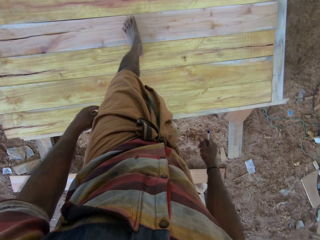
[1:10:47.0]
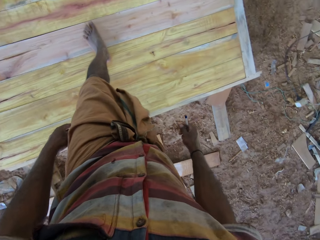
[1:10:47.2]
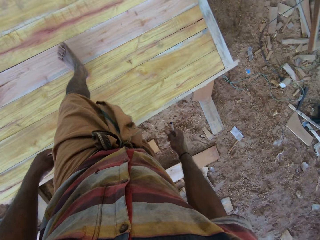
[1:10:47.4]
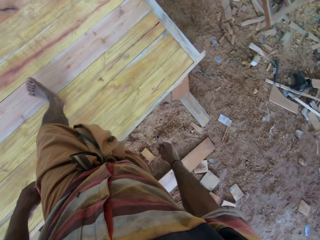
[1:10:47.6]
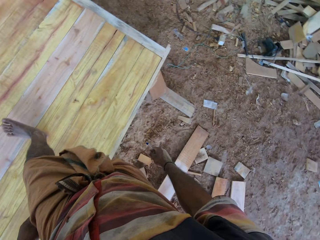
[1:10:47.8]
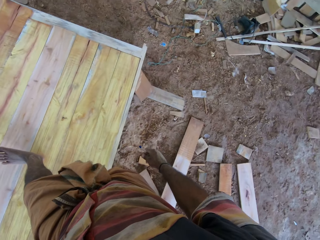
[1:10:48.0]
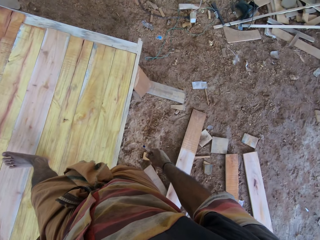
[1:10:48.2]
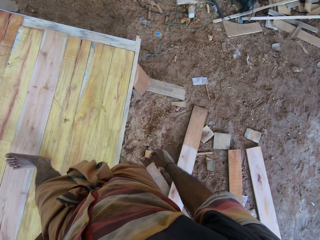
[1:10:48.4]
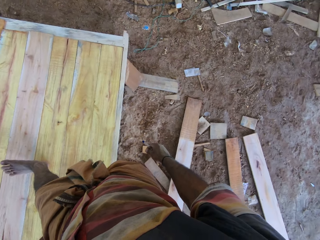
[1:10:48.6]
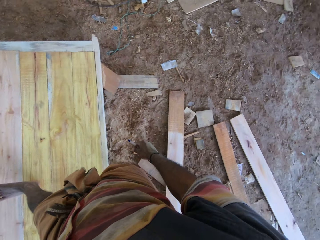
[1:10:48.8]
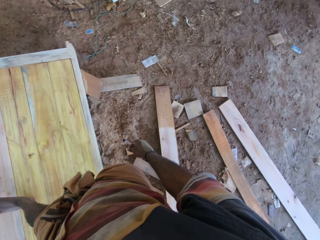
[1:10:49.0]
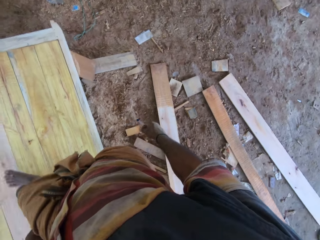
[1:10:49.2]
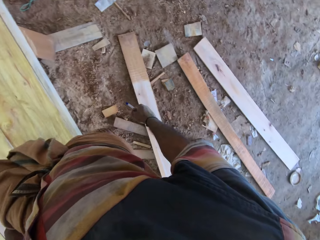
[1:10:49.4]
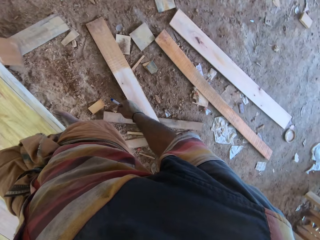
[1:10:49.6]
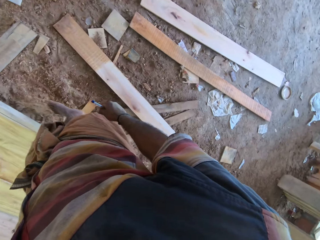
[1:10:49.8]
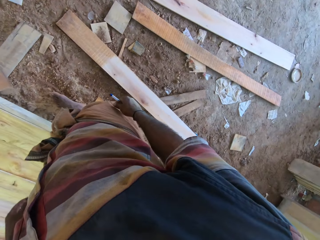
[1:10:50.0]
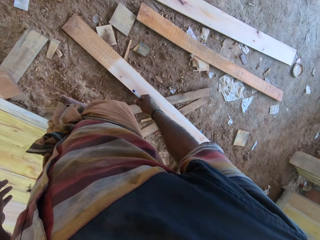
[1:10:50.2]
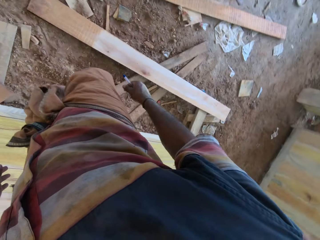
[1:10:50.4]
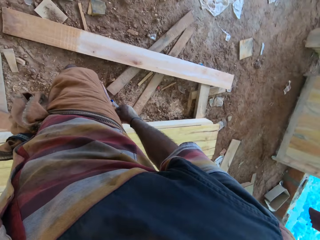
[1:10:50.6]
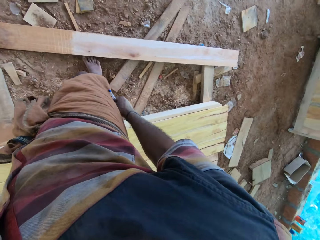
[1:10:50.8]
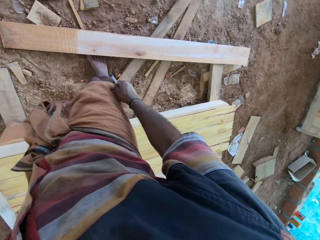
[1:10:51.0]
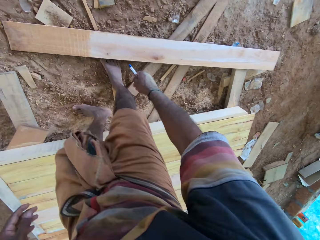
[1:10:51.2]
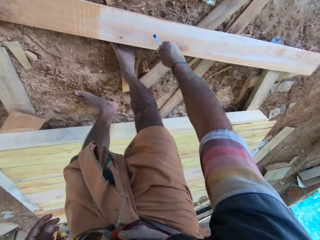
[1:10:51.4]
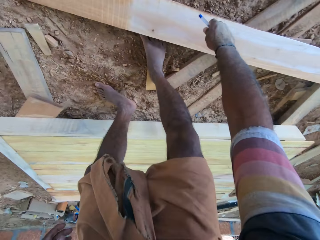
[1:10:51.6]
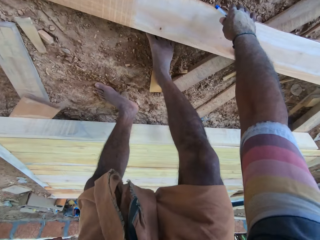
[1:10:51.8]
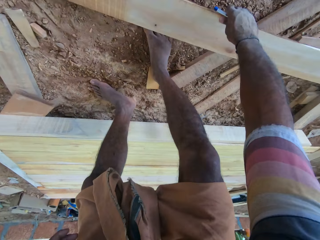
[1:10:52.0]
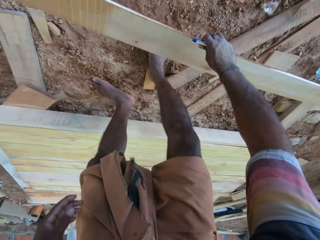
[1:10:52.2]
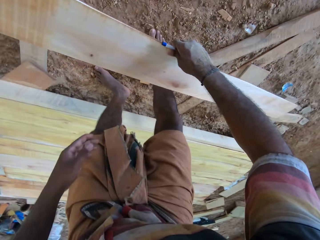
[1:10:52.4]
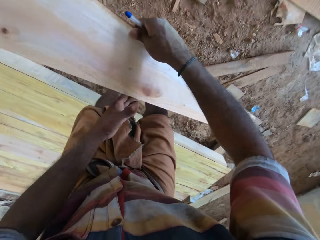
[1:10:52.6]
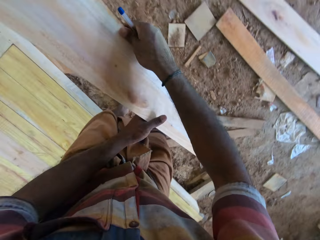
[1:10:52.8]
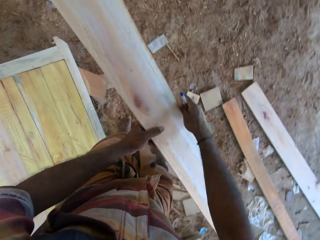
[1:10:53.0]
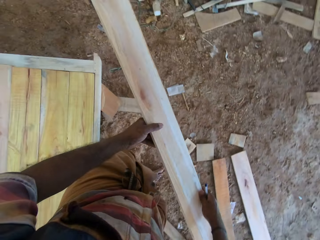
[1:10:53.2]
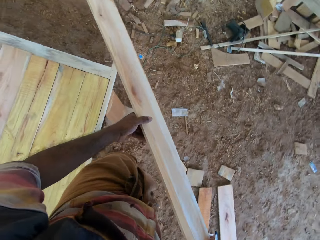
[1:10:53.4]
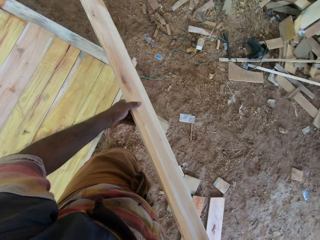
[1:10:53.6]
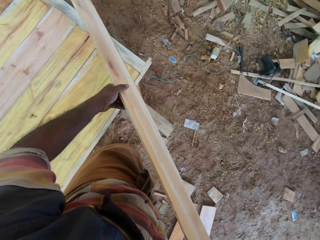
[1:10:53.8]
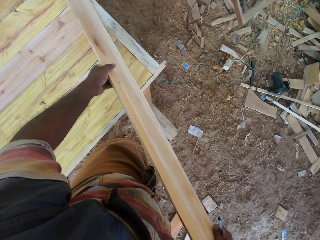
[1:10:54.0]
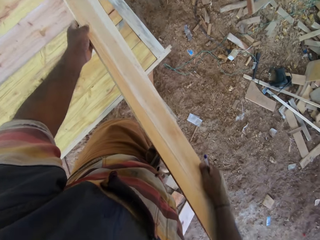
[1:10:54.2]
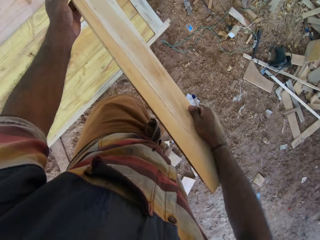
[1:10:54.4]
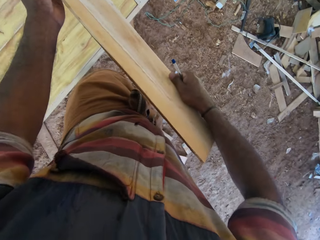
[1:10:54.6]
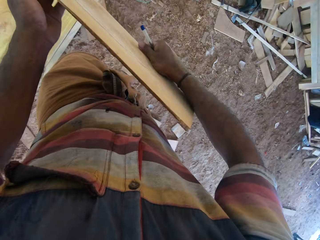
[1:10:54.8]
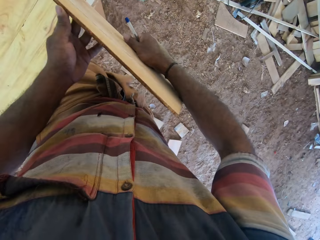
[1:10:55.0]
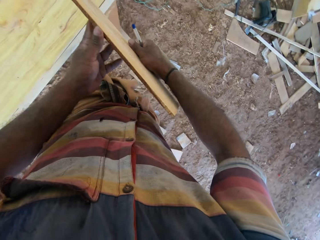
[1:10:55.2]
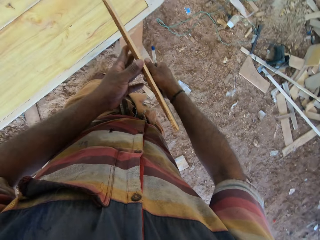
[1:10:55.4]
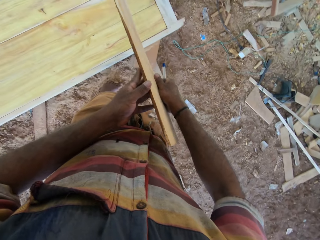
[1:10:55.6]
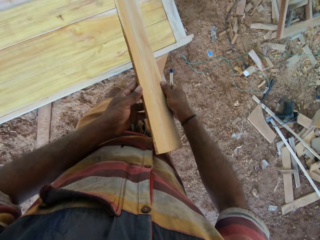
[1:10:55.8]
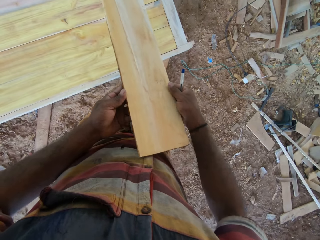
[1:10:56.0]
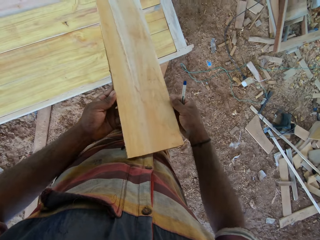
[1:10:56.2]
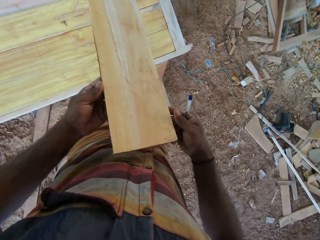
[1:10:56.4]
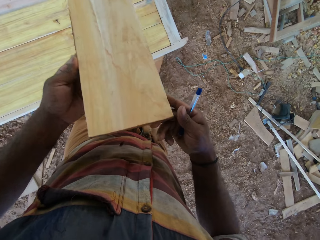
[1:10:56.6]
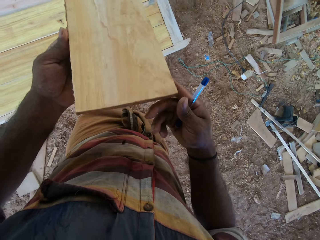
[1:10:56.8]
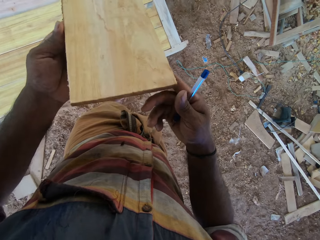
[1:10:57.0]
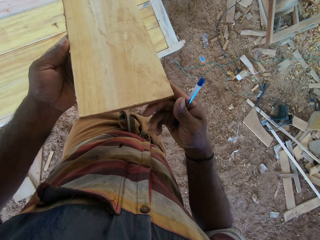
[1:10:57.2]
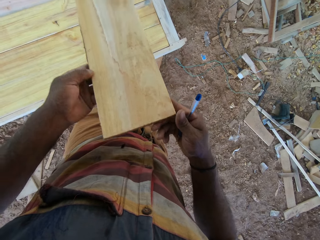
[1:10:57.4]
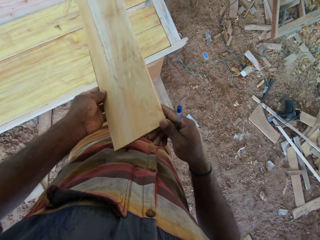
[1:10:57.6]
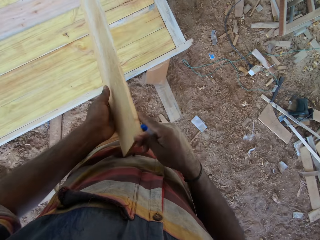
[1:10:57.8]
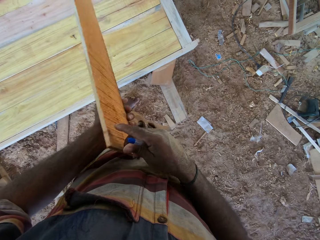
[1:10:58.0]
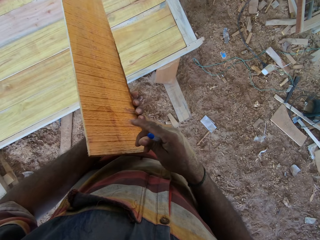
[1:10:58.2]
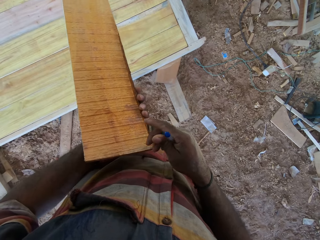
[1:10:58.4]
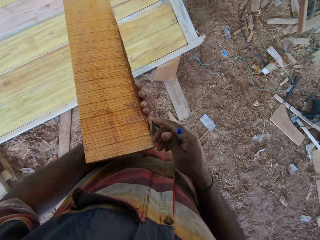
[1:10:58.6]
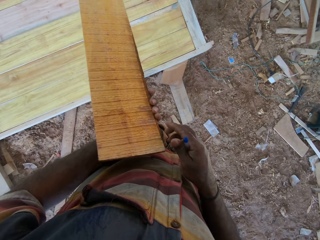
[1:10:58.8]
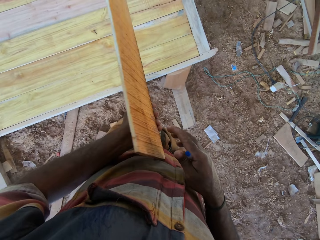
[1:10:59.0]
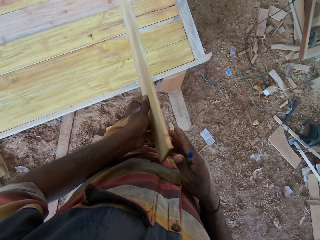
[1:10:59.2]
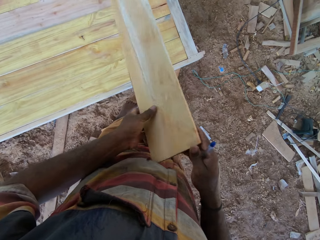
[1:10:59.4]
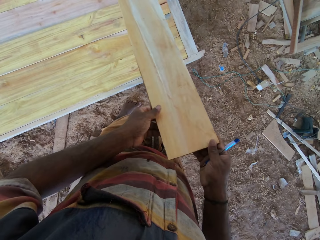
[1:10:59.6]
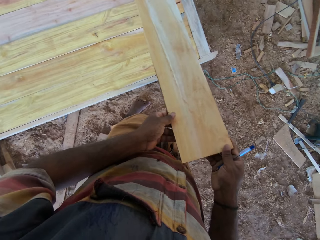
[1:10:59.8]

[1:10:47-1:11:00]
The camera wearer looks around. They remove their foot from the timber. They bend towards the timber on the floor. They pick the timber from the floor. They carry the timber. They move the timber closer. They turn the timber.

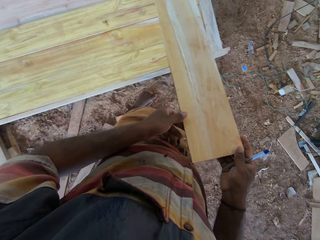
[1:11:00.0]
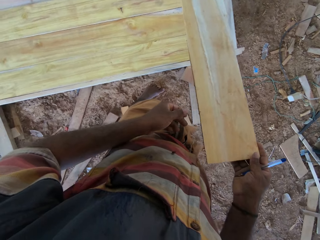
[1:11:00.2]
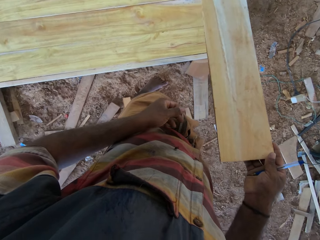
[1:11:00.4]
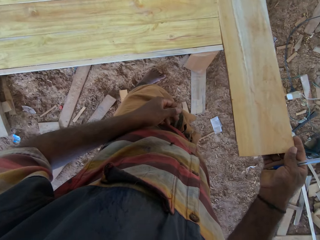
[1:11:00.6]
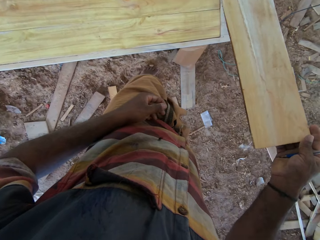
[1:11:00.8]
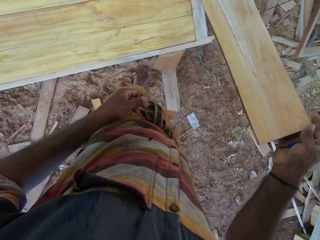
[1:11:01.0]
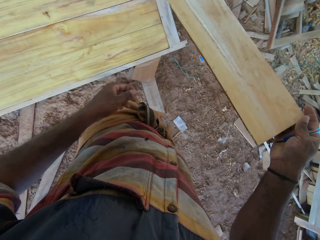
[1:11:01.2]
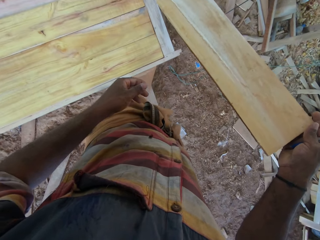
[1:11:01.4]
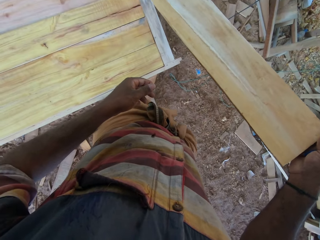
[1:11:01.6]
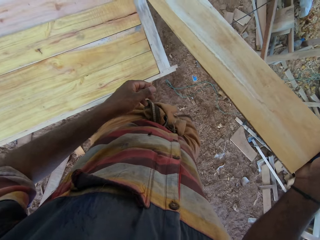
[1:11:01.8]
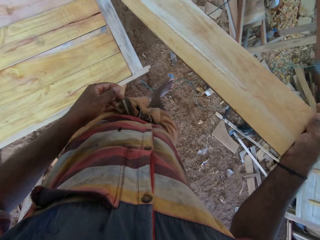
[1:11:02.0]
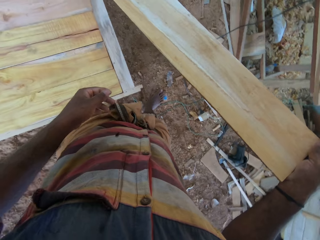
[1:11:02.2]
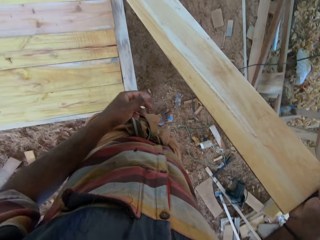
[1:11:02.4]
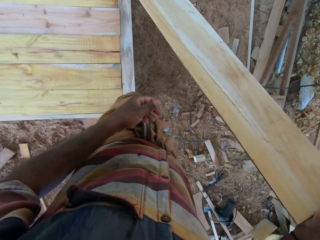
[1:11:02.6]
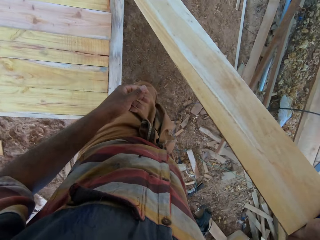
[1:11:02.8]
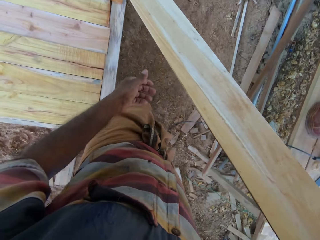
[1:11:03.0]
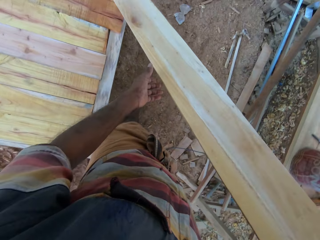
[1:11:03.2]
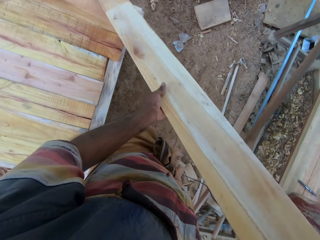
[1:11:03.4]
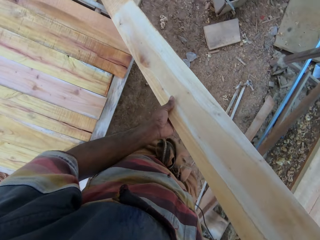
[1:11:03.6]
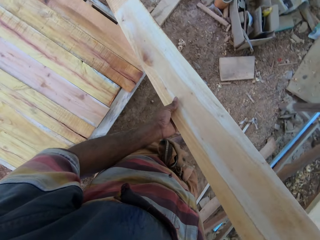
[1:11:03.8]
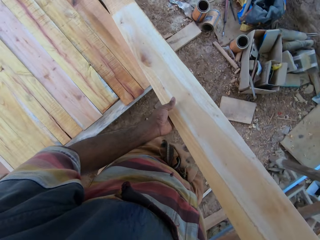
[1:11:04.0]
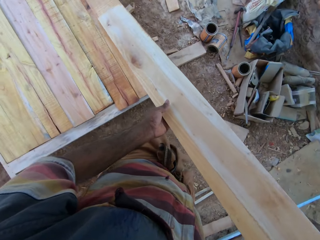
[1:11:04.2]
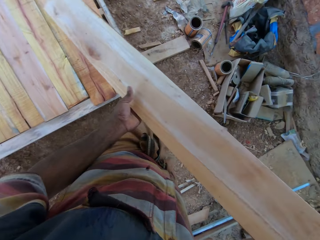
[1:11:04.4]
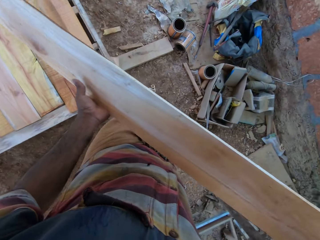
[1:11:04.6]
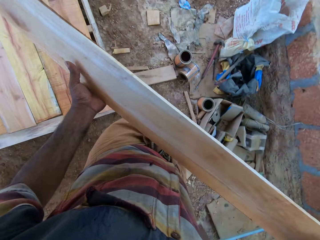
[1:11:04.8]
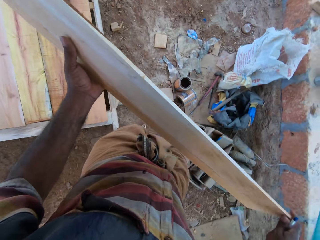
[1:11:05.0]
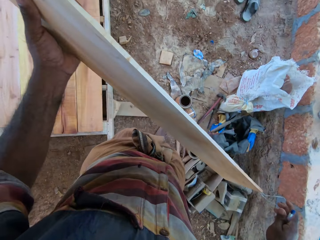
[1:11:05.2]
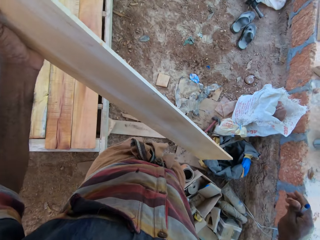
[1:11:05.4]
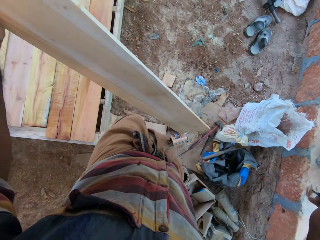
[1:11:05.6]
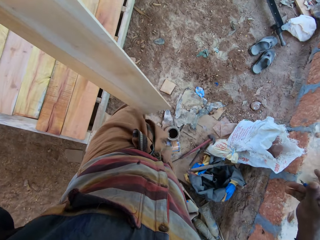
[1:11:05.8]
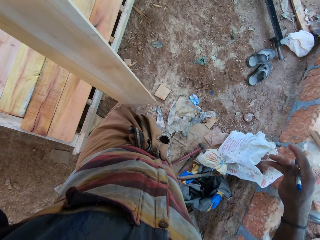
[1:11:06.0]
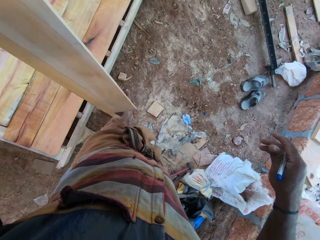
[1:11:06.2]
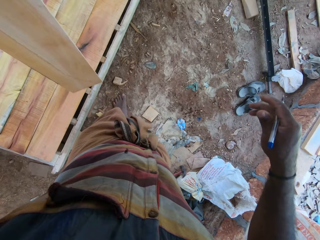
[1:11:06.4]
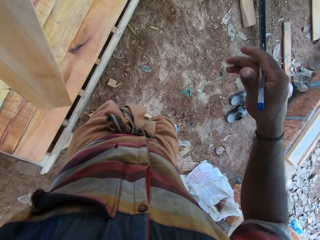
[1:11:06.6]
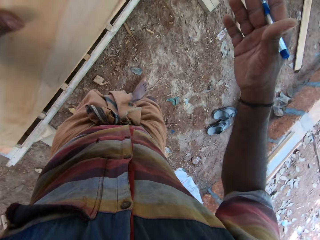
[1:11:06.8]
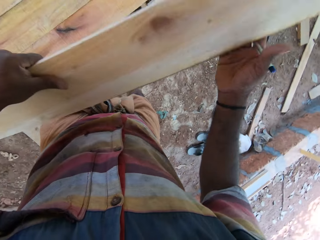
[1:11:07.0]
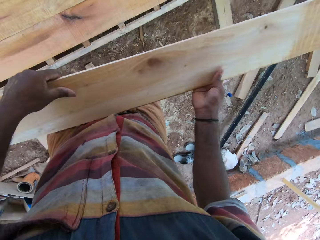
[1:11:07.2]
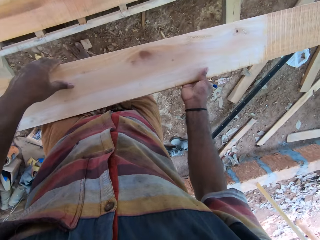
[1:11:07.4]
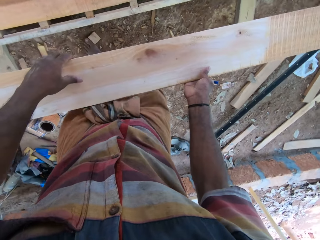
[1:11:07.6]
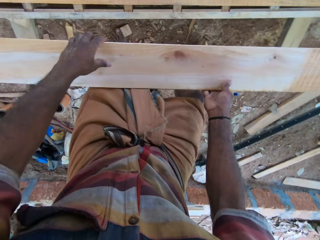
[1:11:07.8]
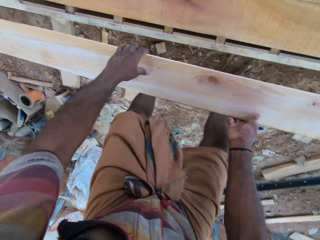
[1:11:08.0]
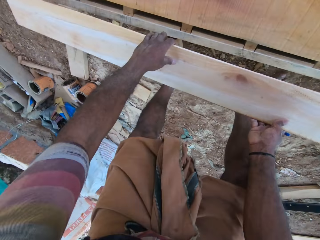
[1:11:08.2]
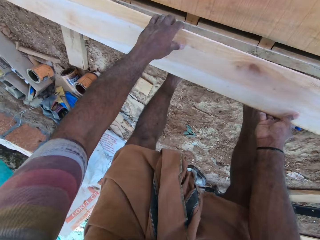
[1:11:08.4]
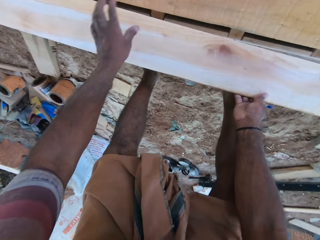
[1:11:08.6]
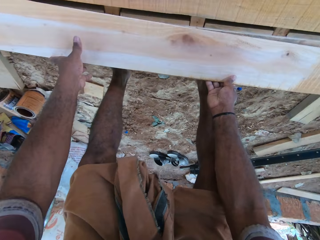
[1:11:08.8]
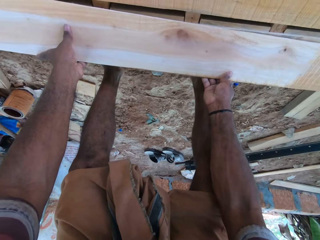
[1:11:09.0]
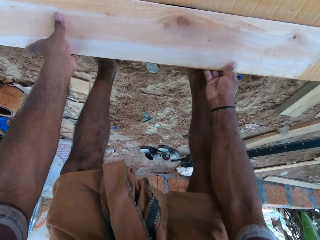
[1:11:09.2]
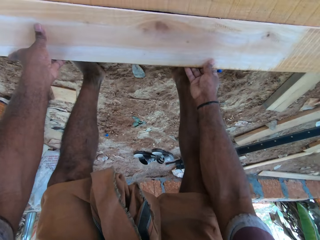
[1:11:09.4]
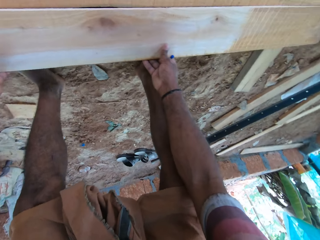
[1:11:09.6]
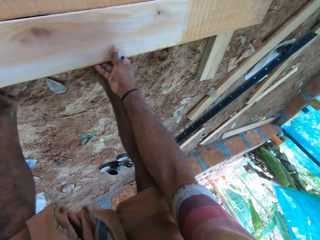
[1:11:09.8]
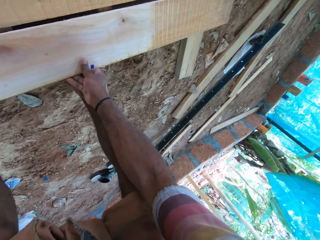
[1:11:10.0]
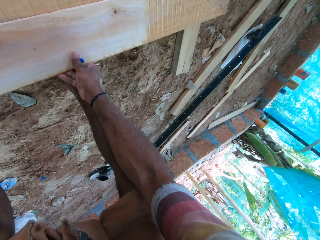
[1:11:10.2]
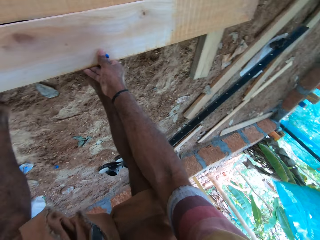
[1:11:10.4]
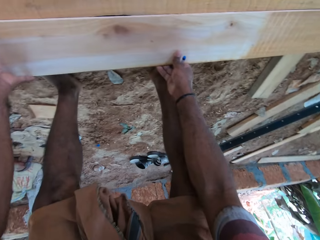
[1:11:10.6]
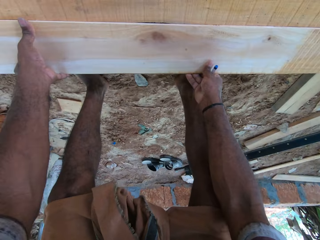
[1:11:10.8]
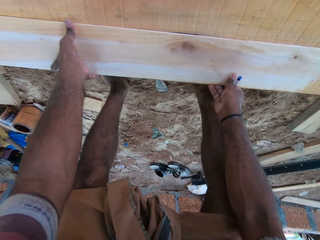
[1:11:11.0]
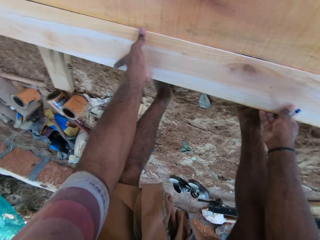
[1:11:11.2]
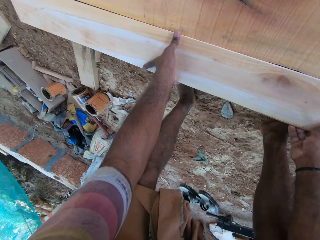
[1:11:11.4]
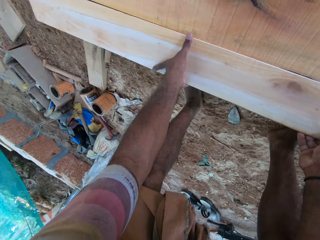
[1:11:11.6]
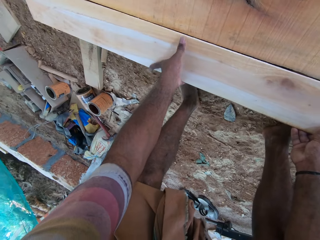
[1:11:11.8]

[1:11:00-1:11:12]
The camera wearer holds the timber with the right hand. They step forward. They hold the timber with the left hand. They carry the timber. They hold the wood with both hands. They put the timber on the pallet. They fix the wood on the cabinet.
